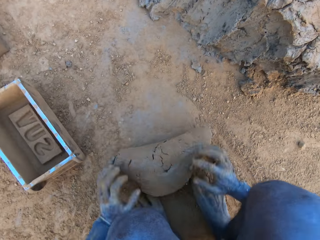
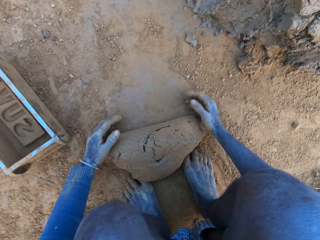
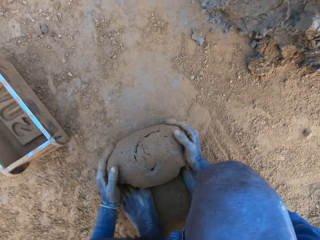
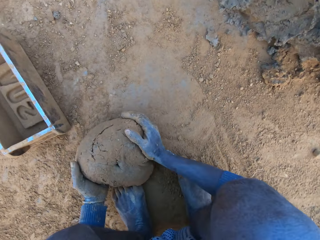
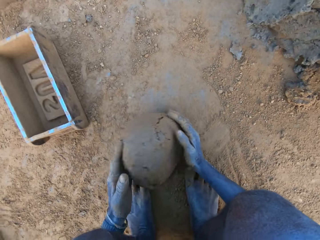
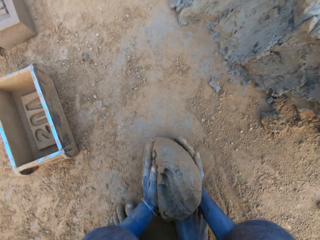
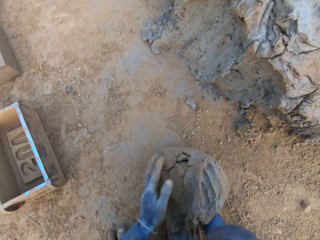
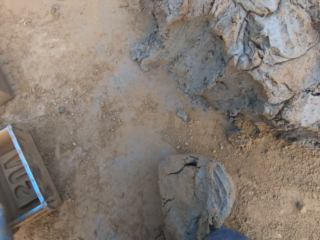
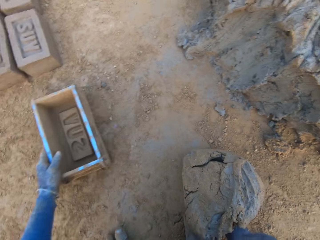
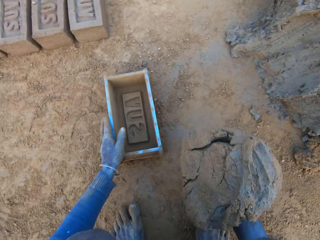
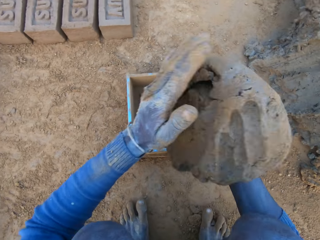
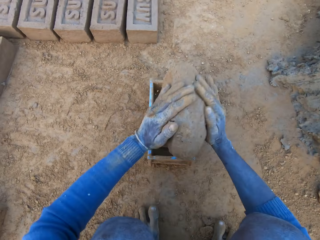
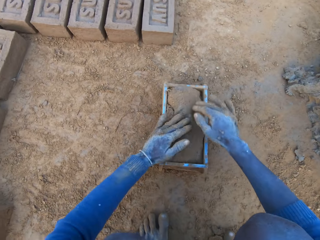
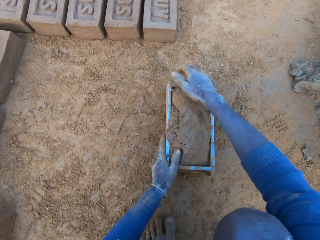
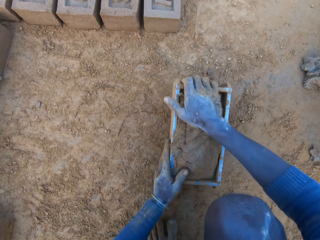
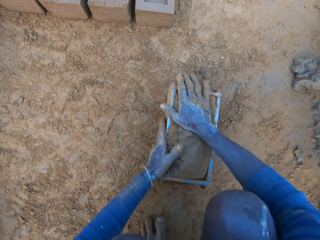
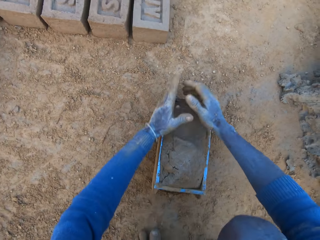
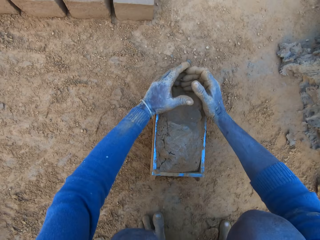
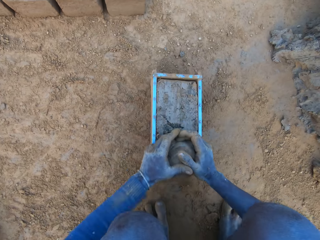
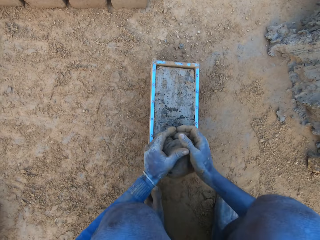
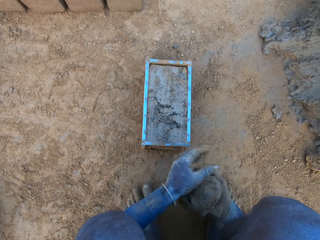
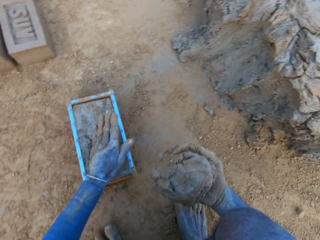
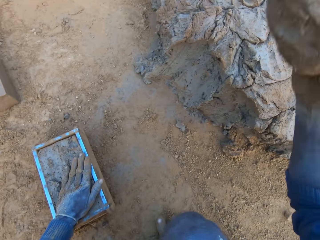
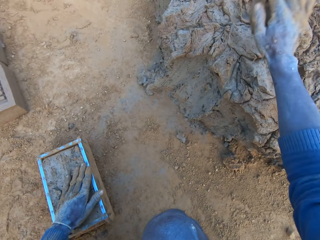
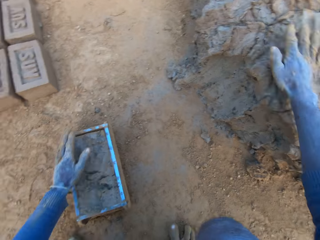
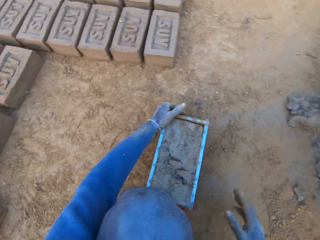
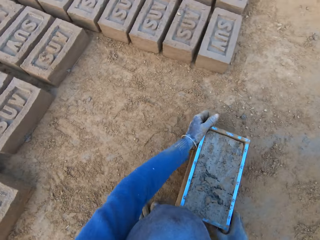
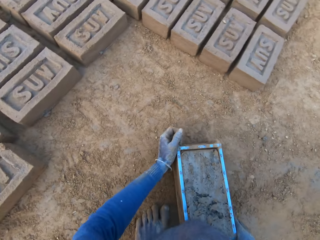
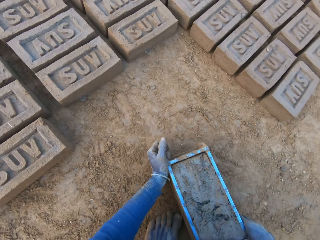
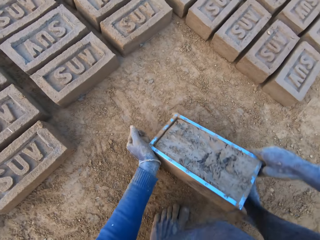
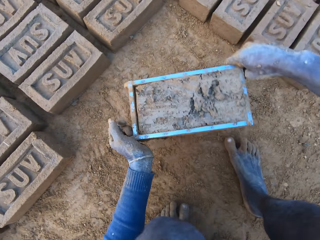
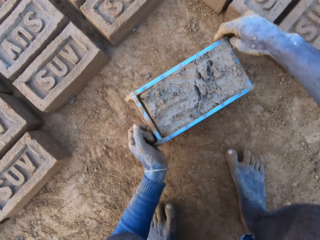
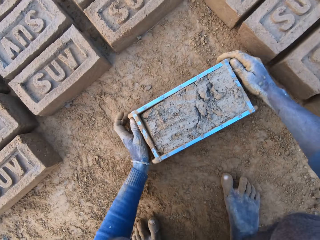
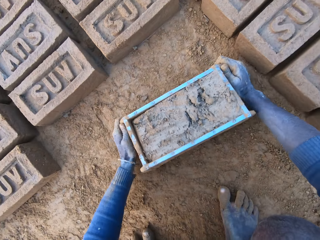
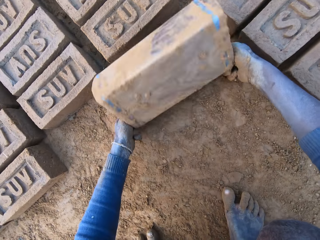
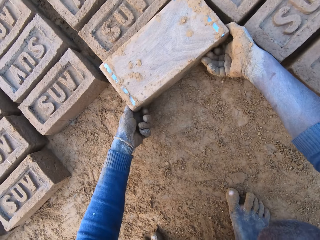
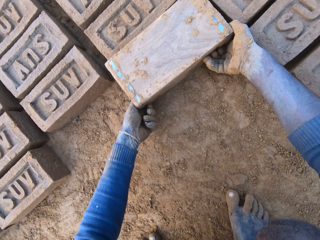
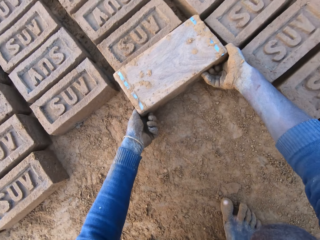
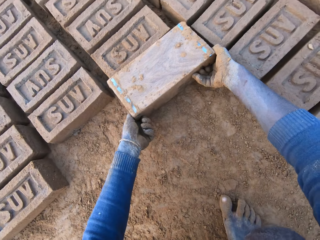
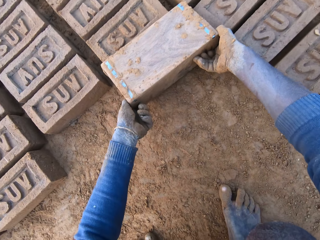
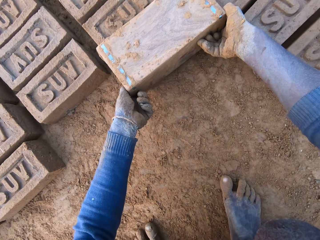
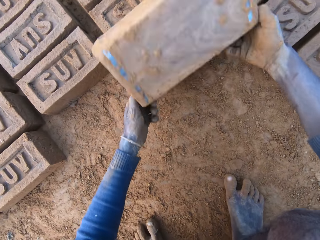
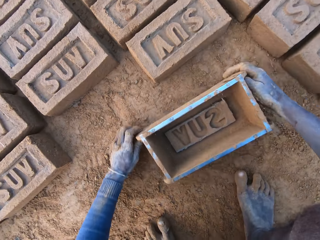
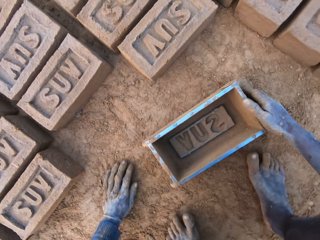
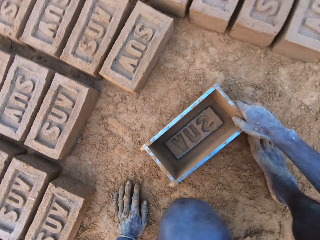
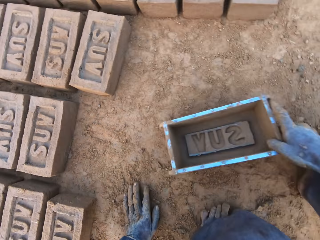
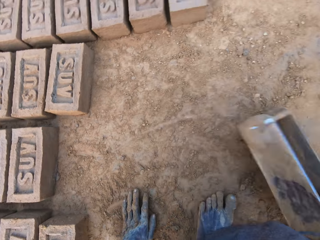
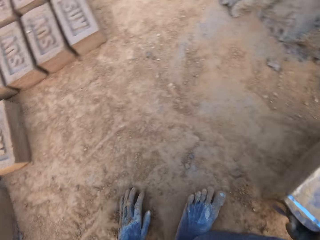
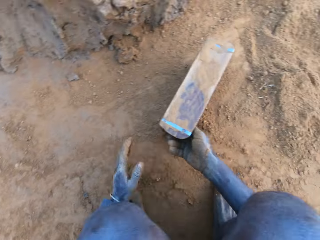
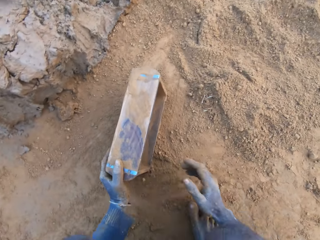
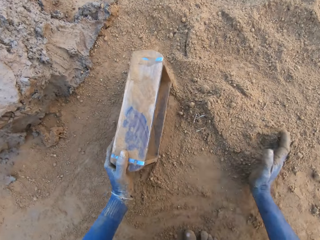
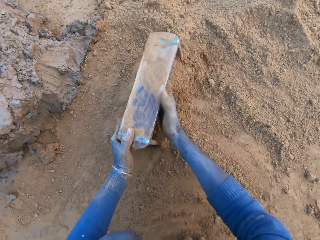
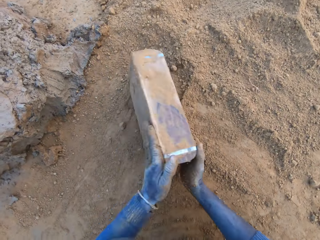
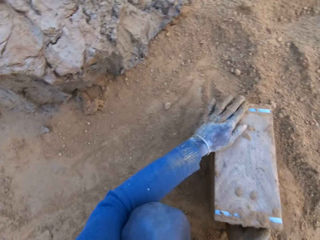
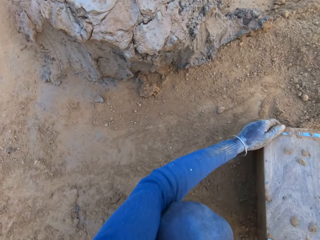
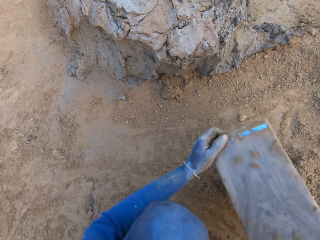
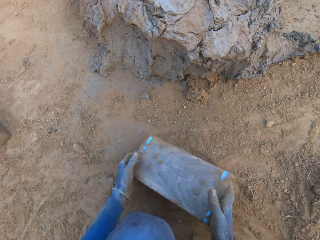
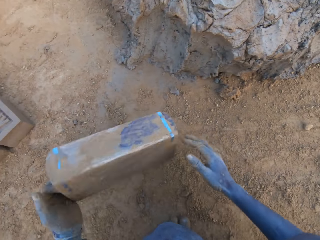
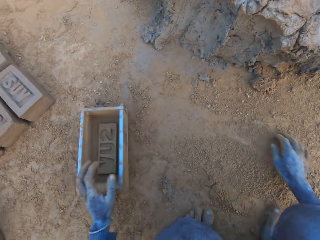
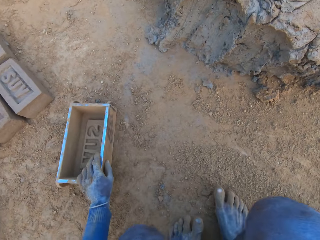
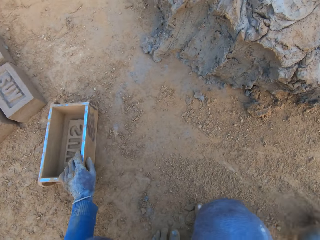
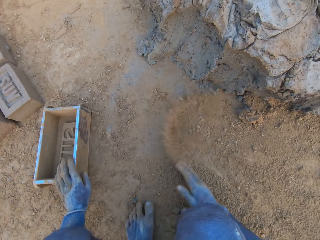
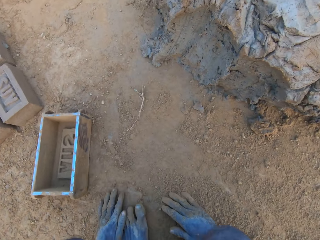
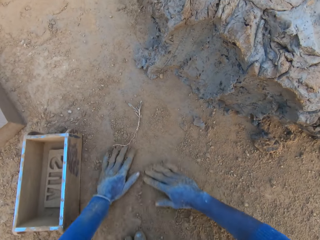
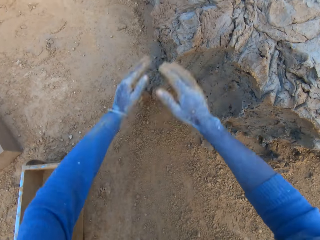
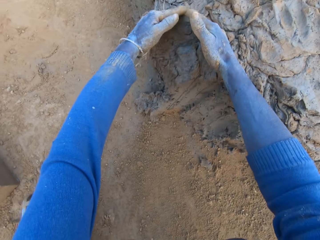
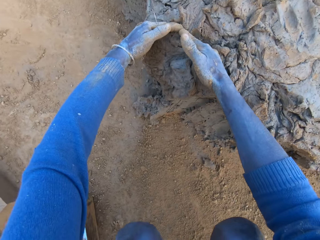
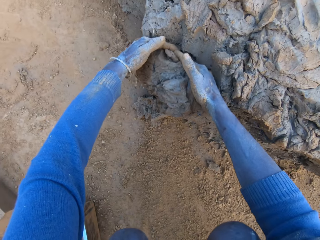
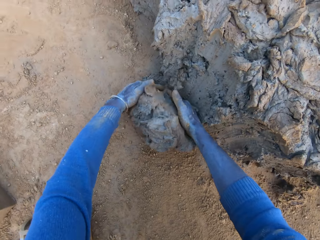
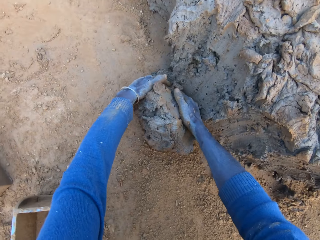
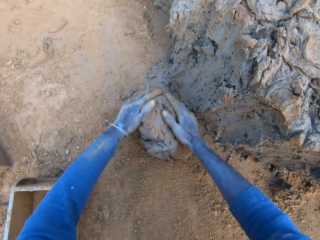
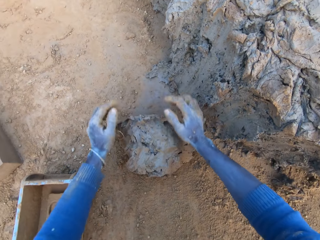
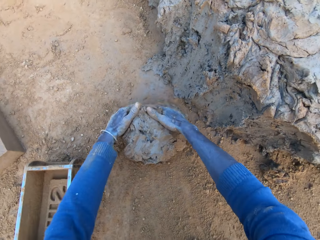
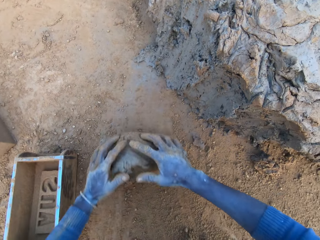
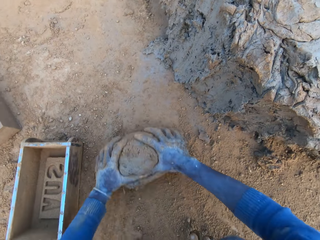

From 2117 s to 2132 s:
The camera wearer rolls the clay on the ground. They pick up the clay from the ground. They put the clay in the brick mold or brick molder. They bang the brick mold on the ground. They level the clay in the brick molder. They remove some clay from the brick mold. They put the clay aside. They throw the clay on the clay heap. They lift the brick mold. They move the brick molder. They put the brick mold on the ground. They overturn the brick mold. They withdraw the brick from the brick molder. They lift the brick mold and put the brick mold on the ground. They move around with the brick mold. They add soil to the brick molder using a hand. They pour the soil. They withdraw the soil from the brick molder. They move the brick molder. They put the brick mold aside. They collect the soil using a hand on the ground. They push away the soil. They pick up the clay from the heap.

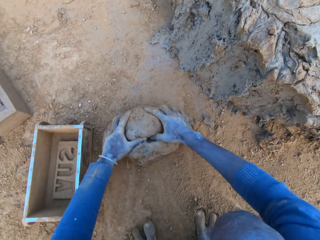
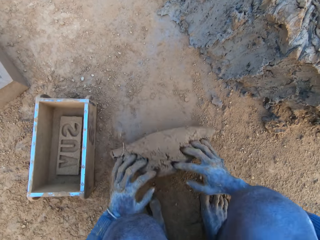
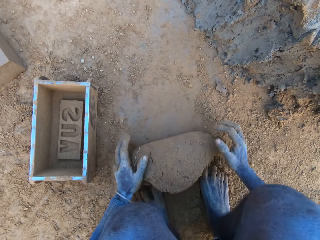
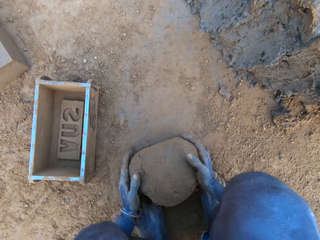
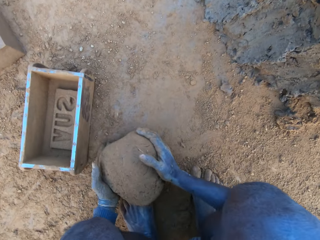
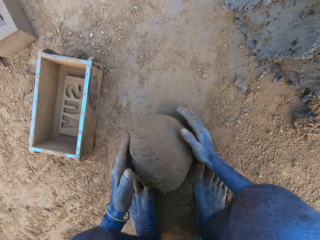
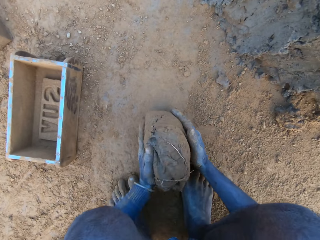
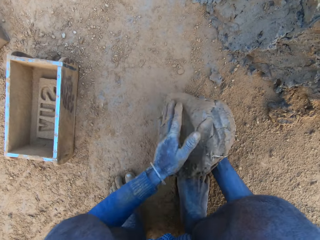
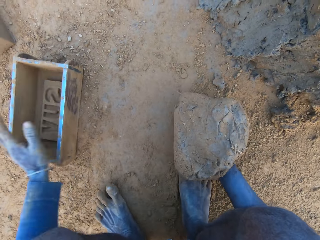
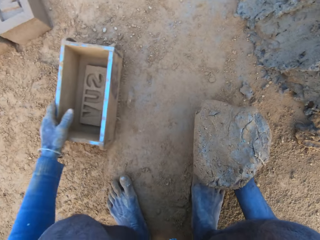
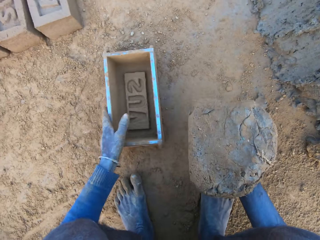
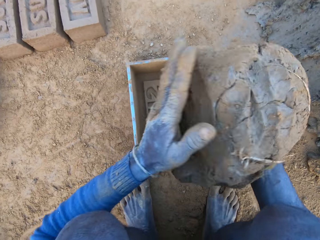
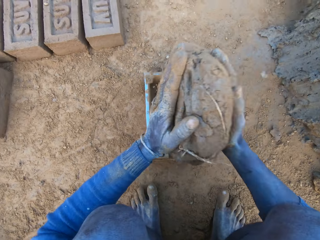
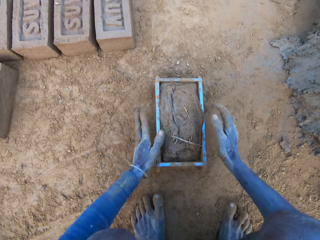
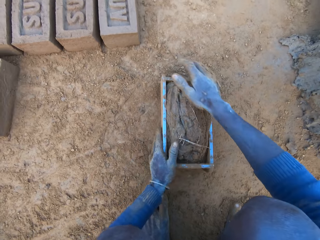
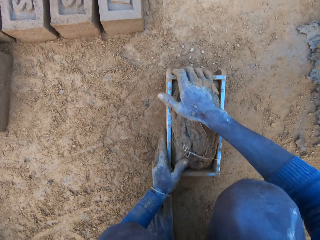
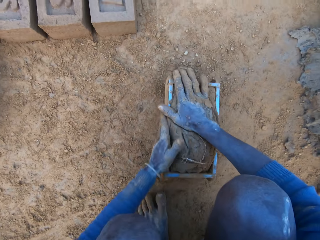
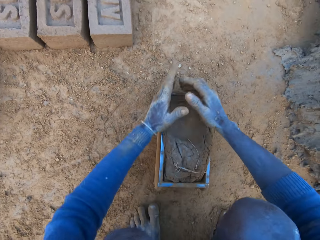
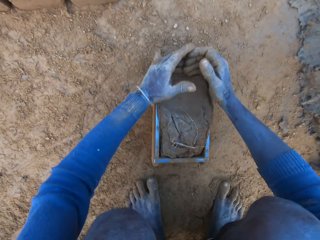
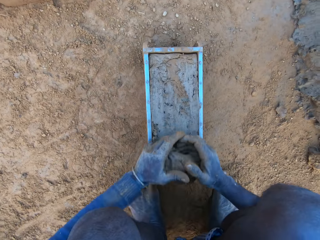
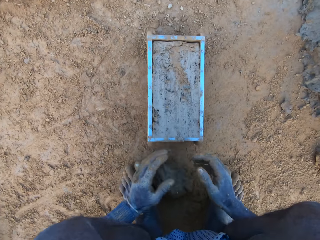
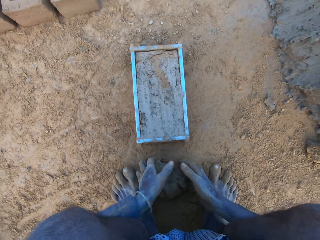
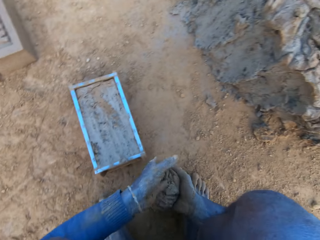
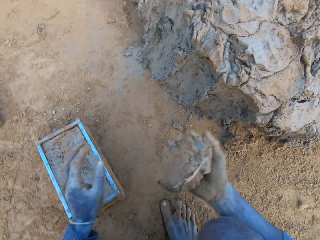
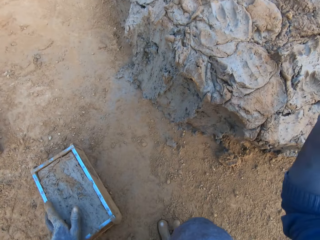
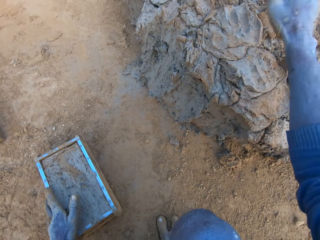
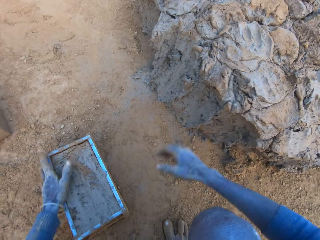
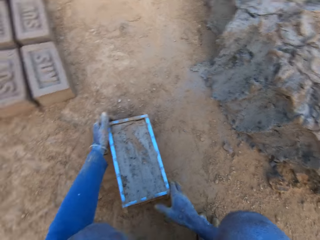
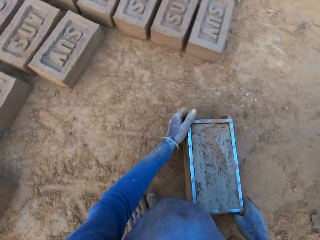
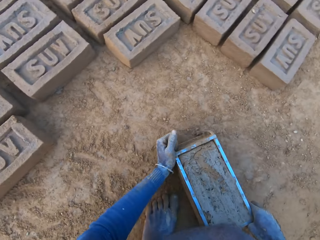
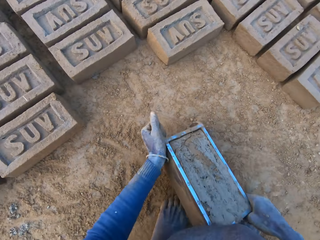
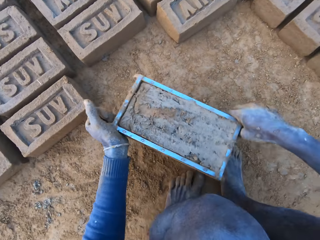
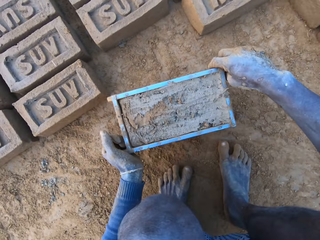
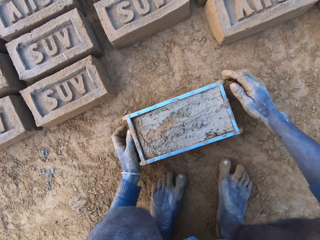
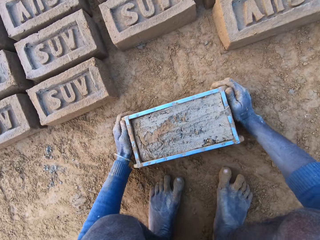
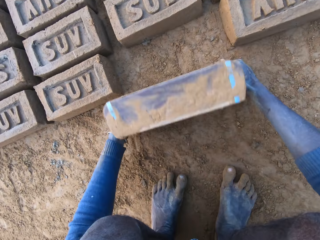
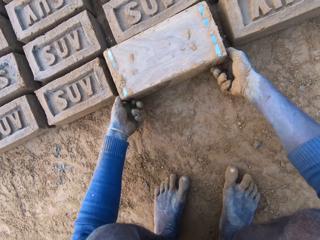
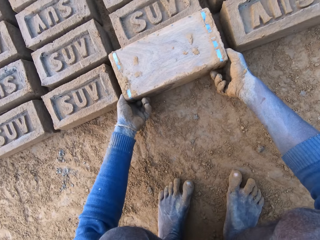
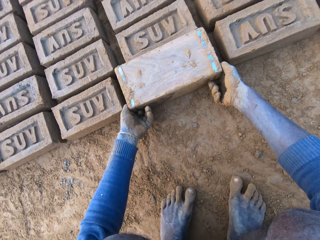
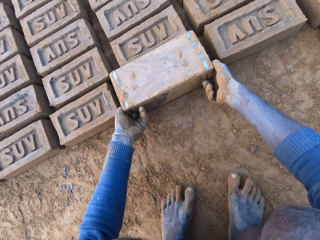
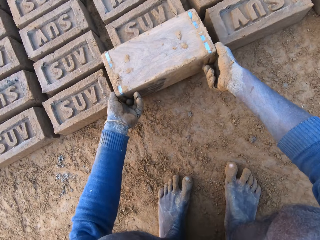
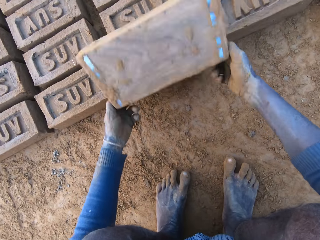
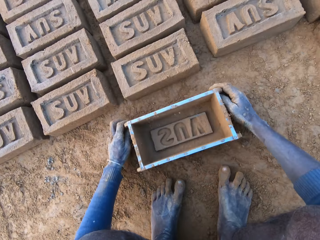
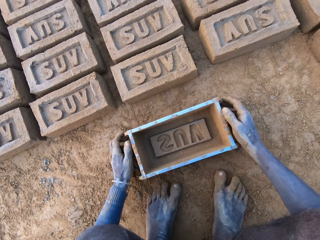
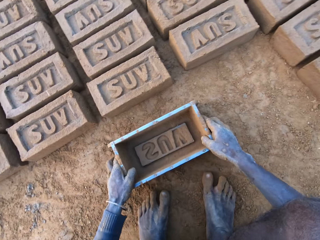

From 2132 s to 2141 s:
The camera wearer presses the clay with his hands. He puts the clay into the clay mould. He presses the clay with his hands. He scrapes clay from the mould with his hands. He cuts off the mud. He throws the clay on the clay mud. He puts the mud aside. He moves the clay mould on the ground with his hands. He turns the clay mould on the ground. He puts the brick aside.
